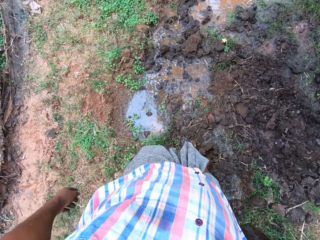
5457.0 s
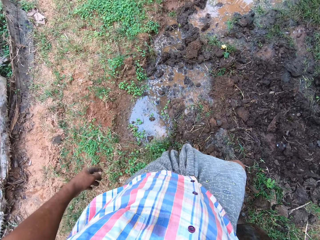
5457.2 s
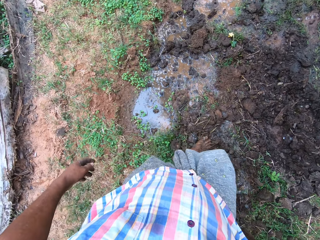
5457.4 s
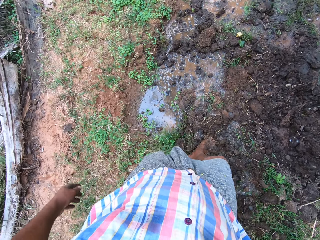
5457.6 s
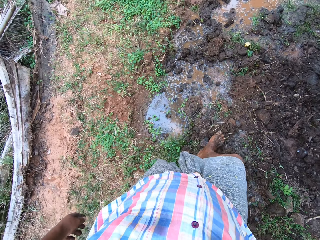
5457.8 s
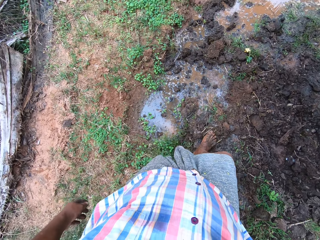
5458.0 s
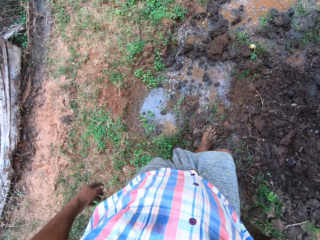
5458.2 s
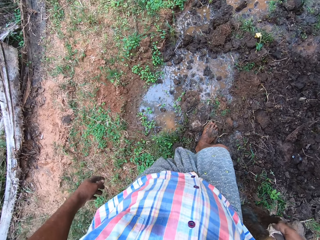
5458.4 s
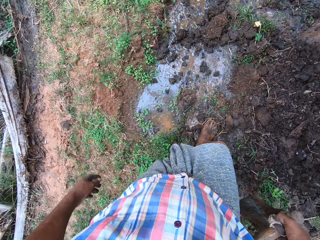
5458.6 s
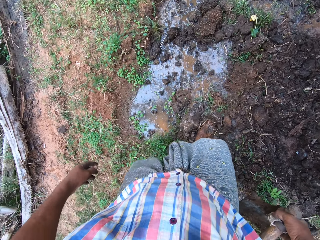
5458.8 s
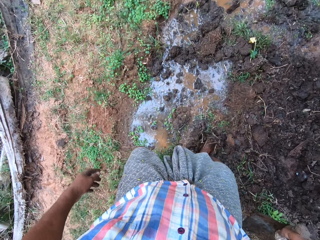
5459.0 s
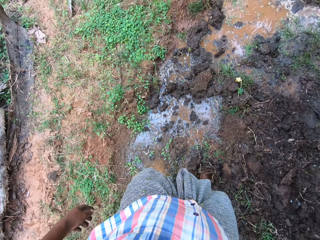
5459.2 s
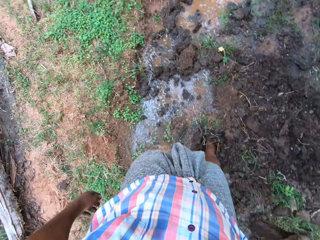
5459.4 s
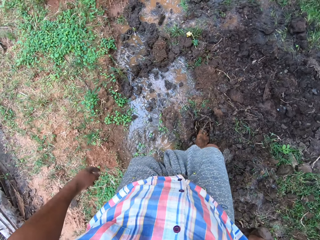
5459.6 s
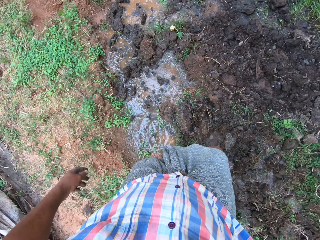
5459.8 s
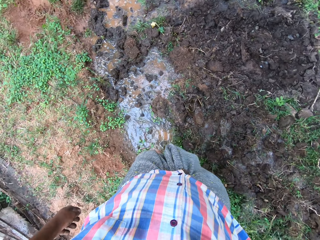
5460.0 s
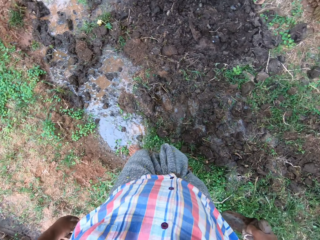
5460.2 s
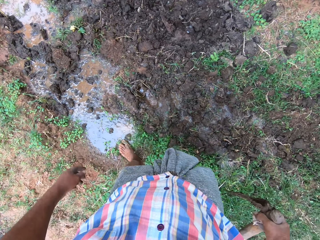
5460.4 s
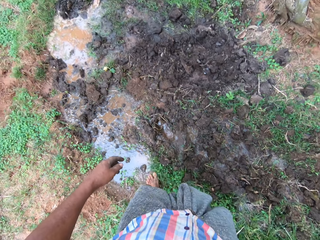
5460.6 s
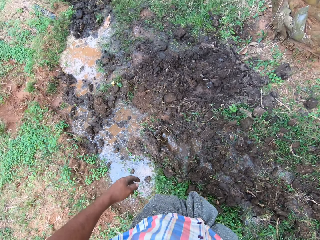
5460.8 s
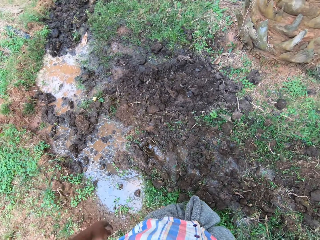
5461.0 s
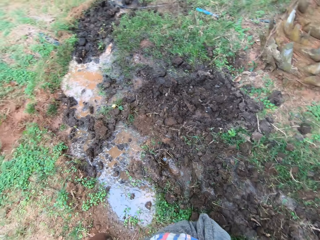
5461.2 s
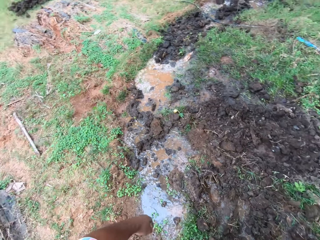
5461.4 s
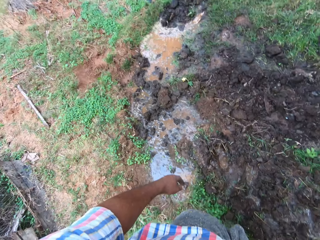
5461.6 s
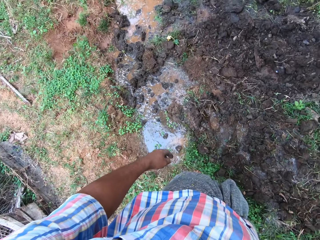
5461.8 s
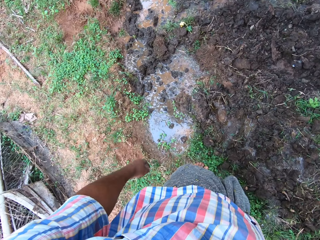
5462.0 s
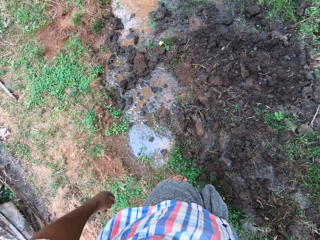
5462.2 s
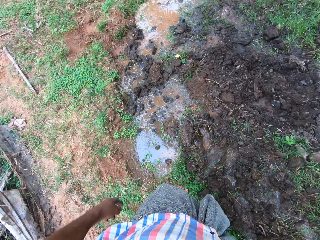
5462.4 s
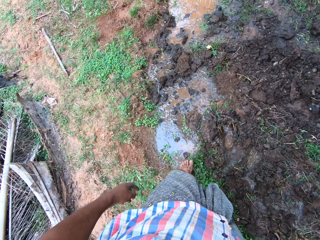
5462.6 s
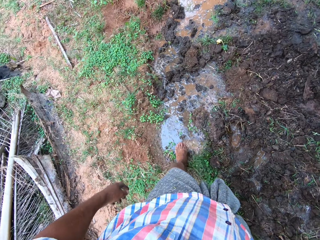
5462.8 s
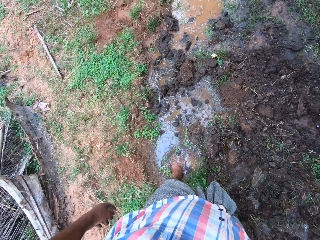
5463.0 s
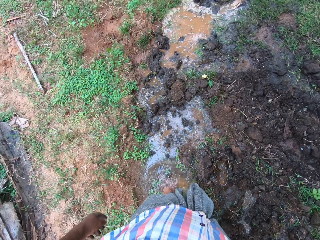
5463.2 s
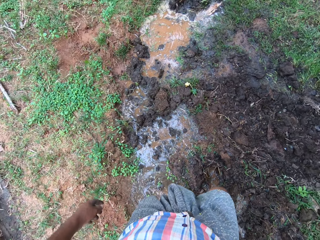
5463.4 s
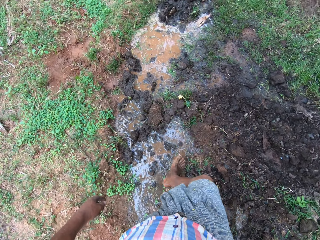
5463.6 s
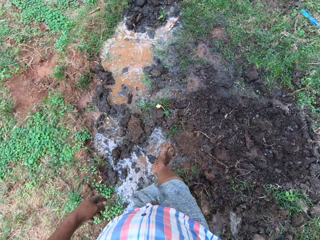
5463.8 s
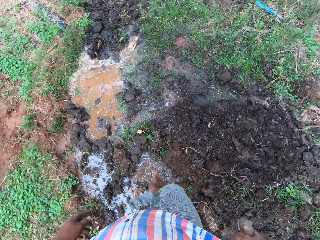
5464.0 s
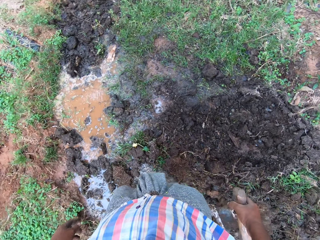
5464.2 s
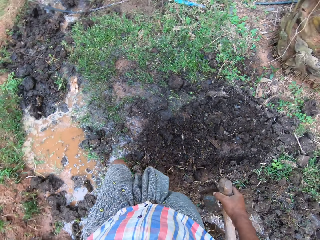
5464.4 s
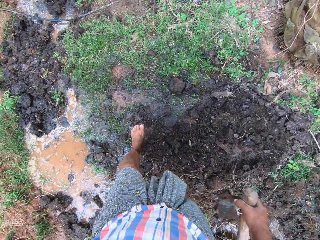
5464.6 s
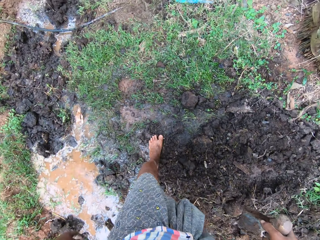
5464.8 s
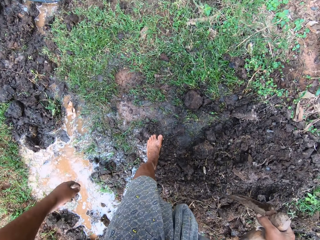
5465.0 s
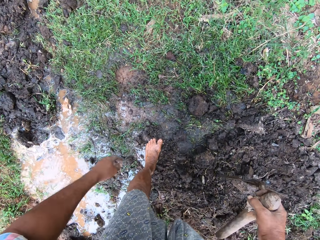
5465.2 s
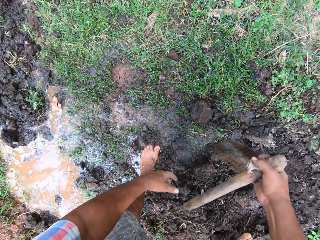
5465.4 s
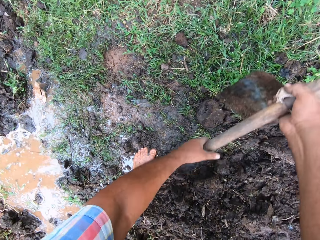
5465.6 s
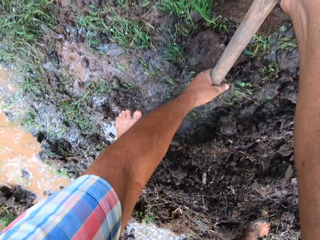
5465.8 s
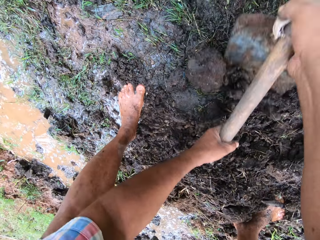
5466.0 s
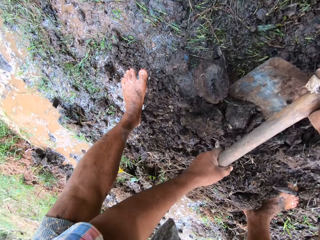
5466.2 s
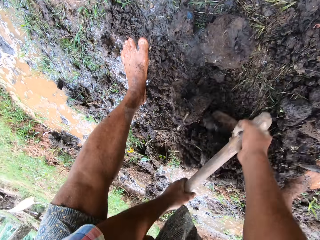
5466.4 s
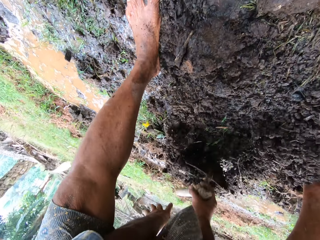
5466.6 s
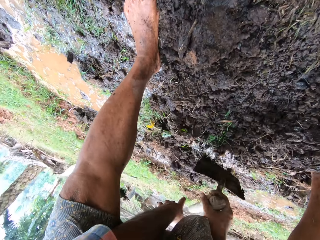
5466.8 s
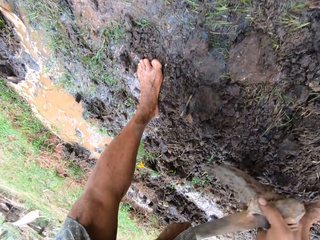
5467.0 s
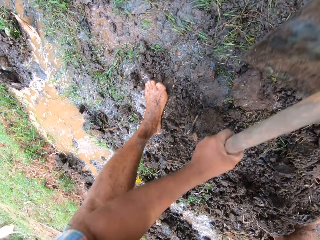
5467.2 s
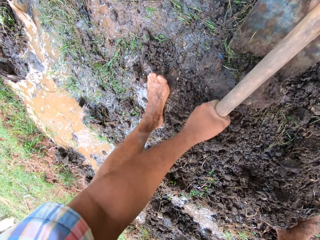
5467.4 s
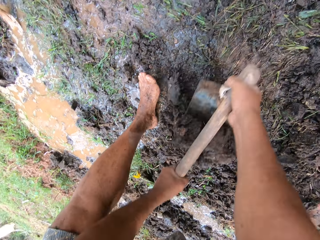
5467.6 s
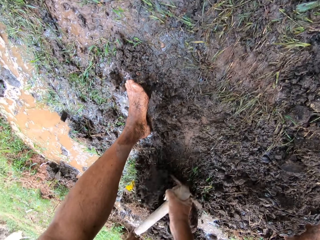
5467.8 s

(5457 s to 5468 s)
The camera wearer walks, holds a hoe with hands, moves the sand backwards, collects soil using the hoe, mixes the soil with water and collects the soil using the hoe.

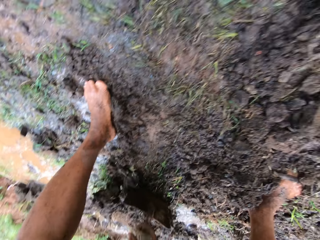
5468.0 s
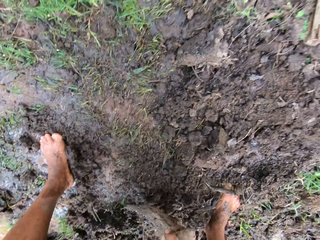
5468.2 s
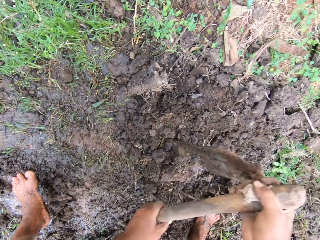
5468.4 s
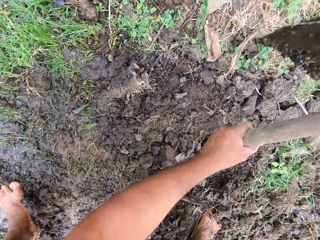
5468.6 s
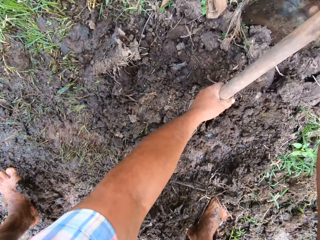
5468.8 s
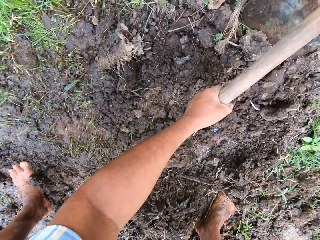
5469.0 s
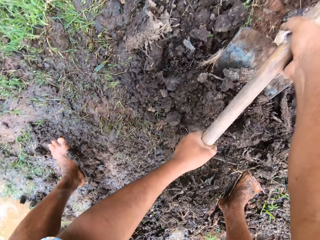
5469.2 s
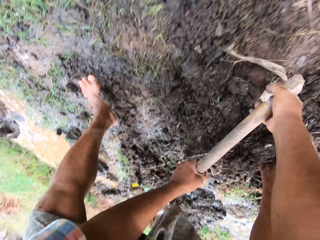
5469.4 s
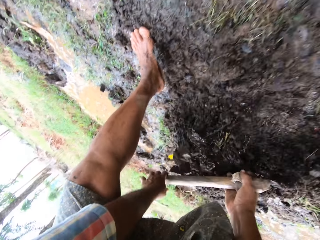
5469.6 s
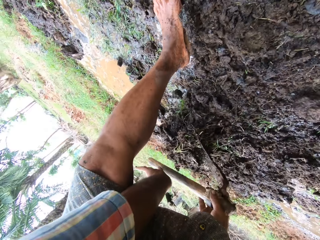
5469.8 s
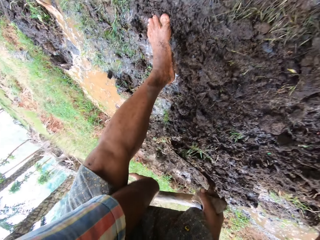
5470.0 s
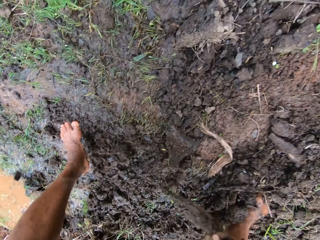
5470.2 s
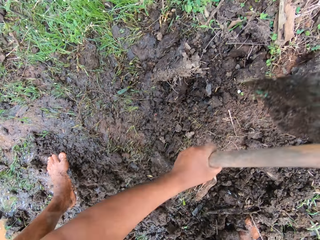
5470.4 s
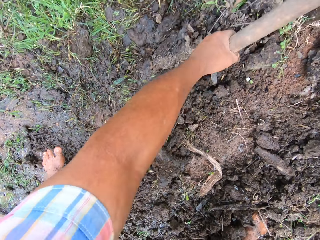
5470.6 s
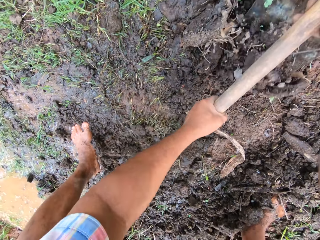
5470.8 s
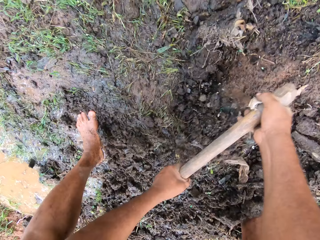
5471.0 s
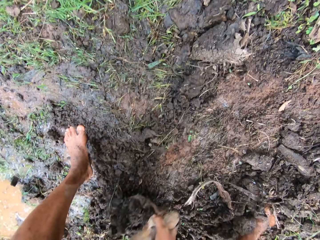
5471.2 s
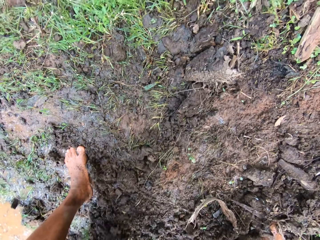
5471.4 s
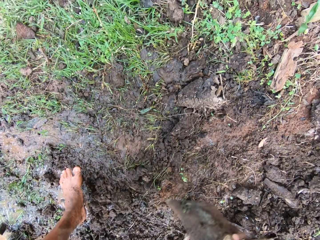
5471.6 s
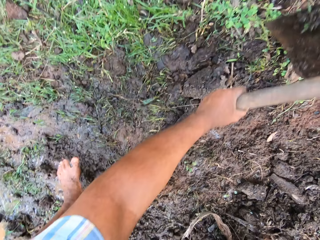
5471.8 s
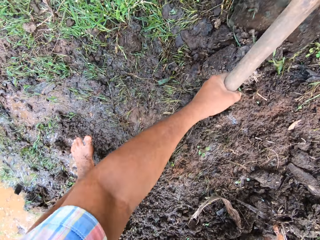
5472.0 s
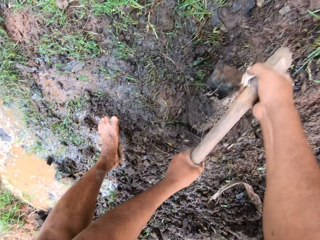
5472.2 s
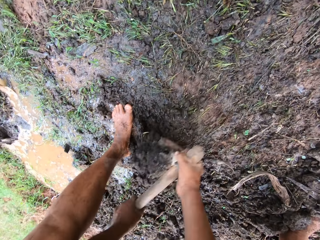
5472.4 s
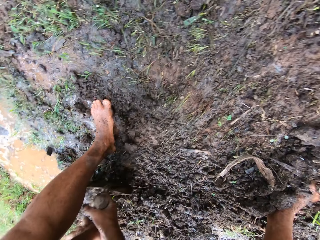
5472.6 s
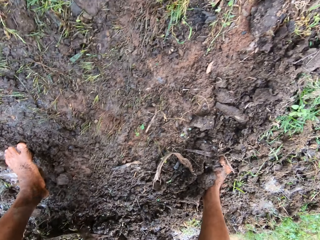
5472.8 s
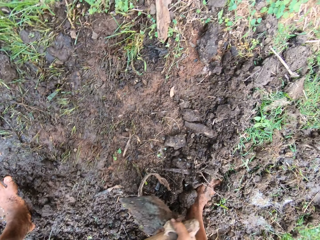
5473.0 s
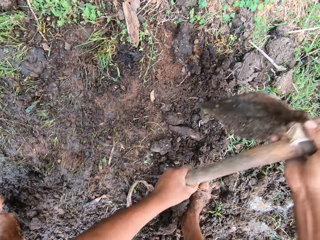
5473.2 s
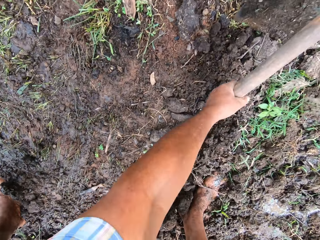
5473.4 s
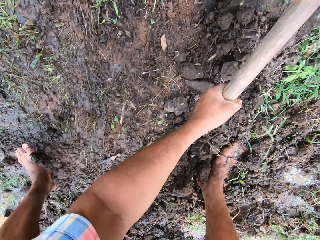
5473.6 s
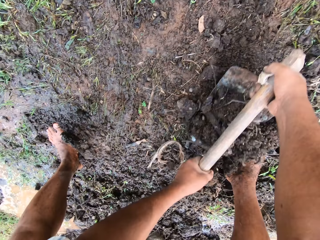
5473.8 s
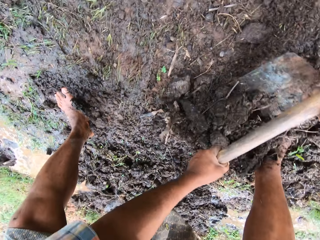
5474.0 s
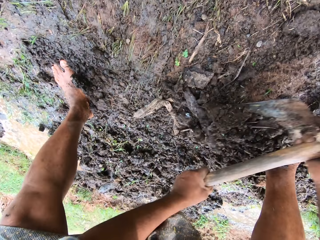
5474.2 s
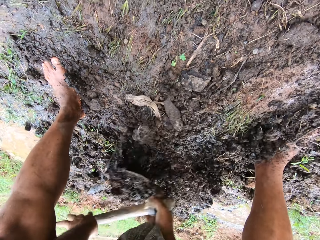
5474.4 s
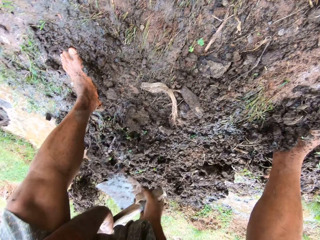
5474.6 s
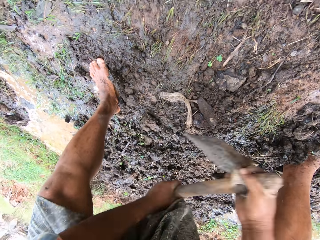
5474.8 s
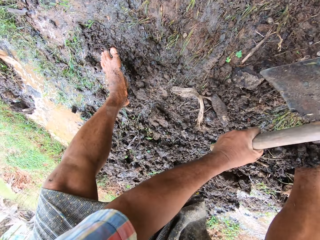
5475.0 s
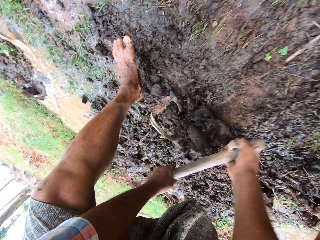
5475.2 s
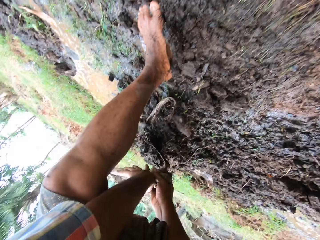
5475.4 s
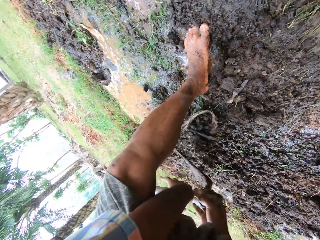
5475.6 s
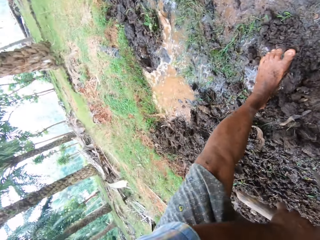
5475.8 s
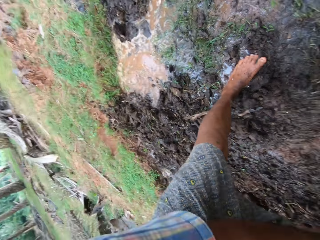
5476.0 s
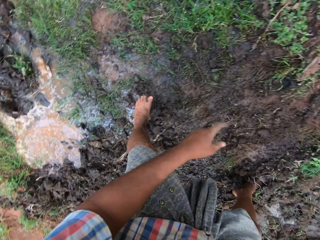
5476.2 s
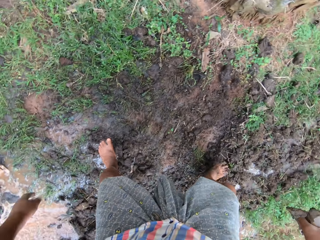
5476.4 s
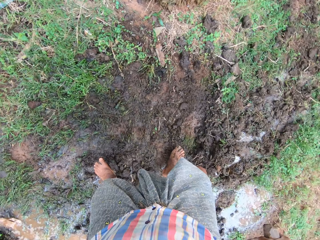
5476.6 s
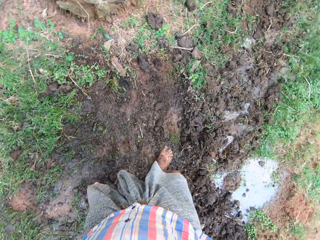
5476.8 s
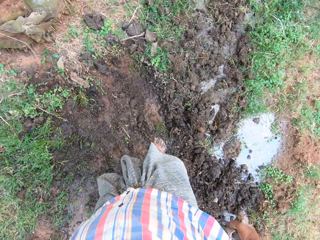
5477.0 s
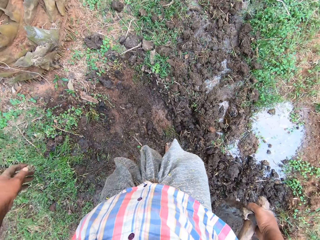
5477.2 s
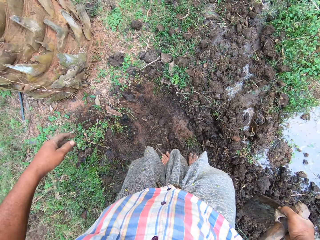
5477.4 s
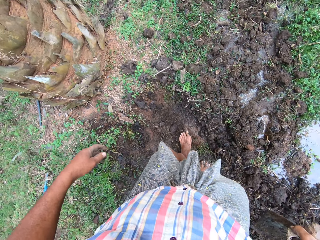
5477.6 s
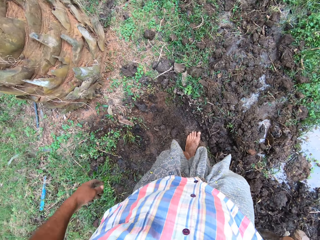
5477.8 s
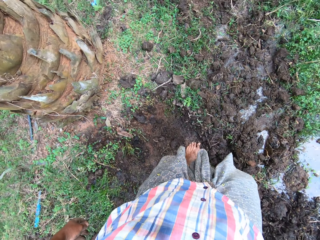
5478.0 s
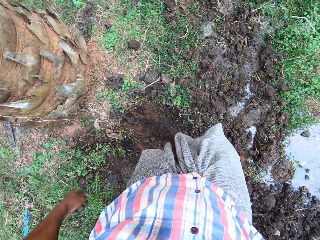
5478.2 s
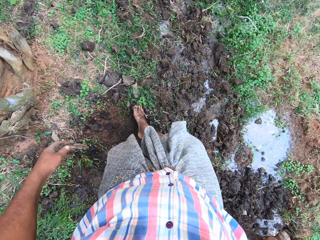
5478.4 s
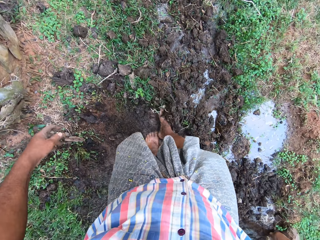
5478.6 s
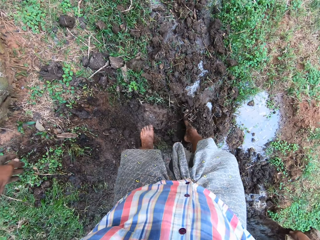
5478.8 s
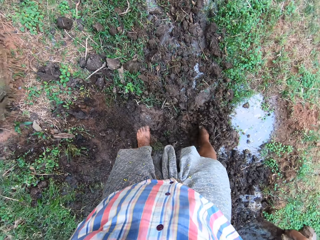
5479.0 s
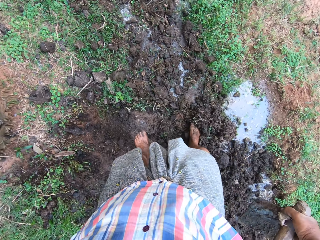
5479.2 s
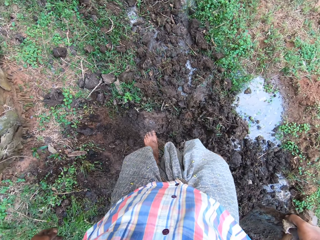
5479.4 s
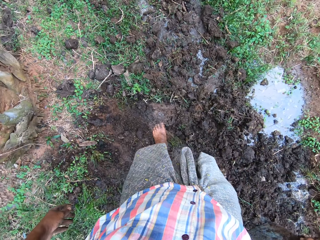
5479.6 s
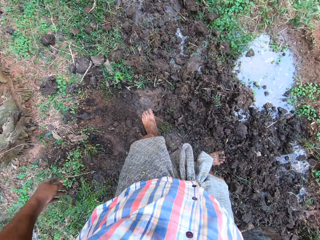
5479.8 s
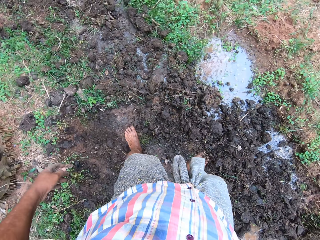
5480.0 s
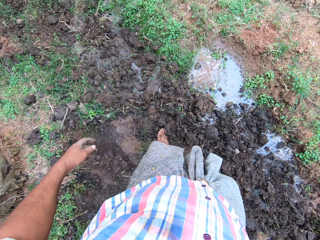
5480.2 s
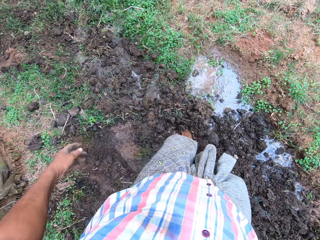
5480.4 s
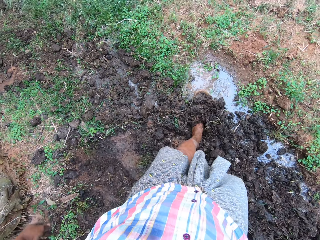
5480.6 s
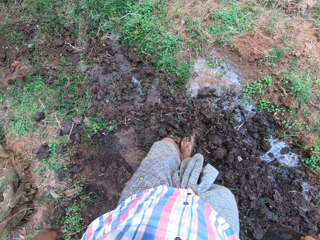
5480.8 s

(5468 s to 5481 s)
The camera wearer mixes soil with water. He collects the soil using a hoe. He mixes the soil with water. He collects the soil using the hoe. He collects the soil using the hoe again. He mixes the soil with water. He collects the soil using the hoe. He mixes the soil with water. He pushes the sand with his leg. He mixes the soil with water with a leg.
